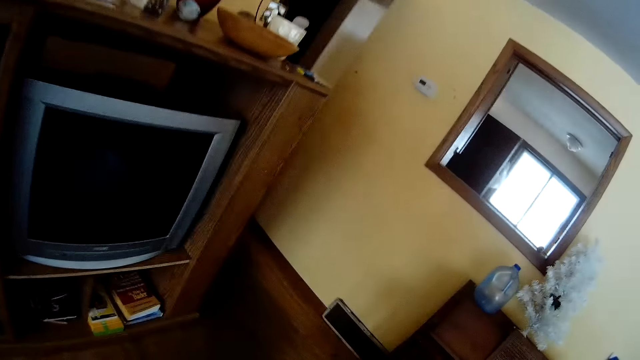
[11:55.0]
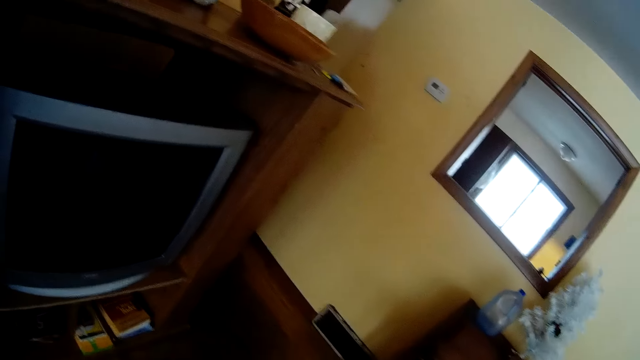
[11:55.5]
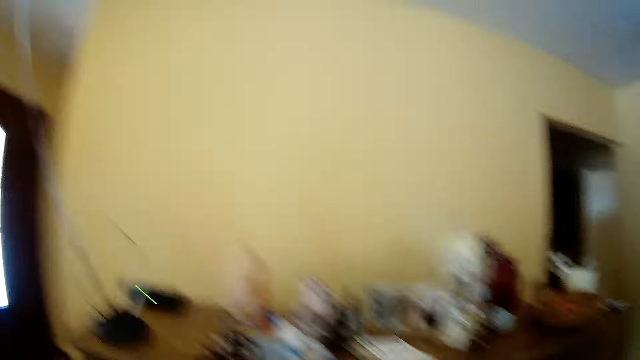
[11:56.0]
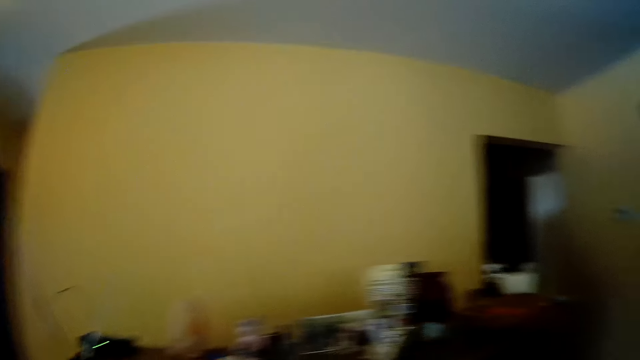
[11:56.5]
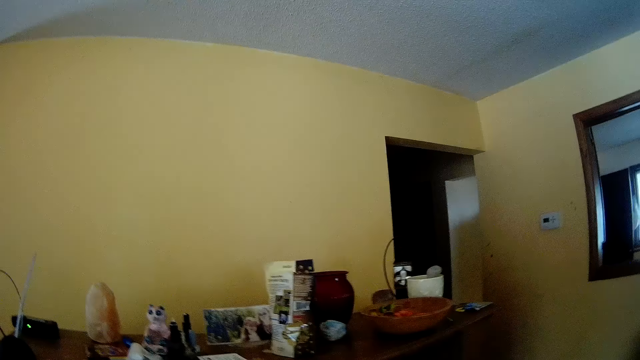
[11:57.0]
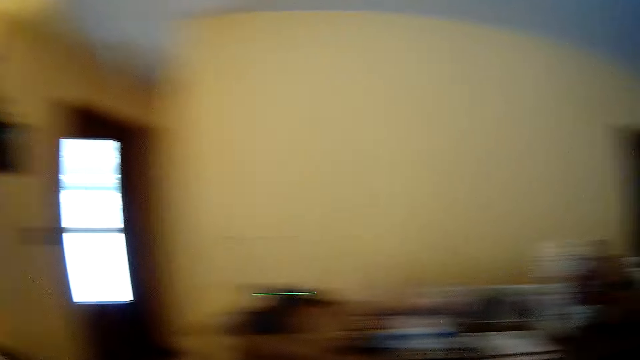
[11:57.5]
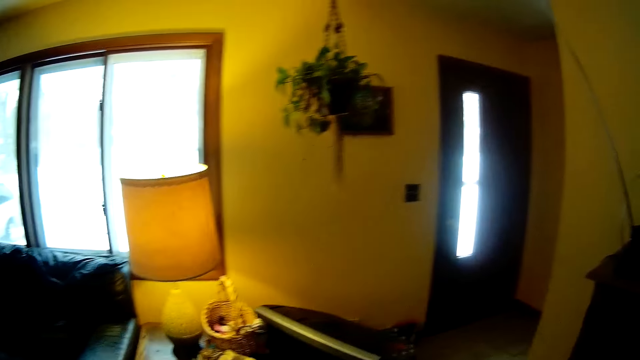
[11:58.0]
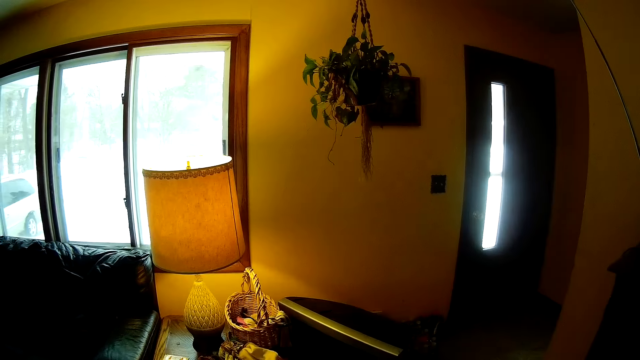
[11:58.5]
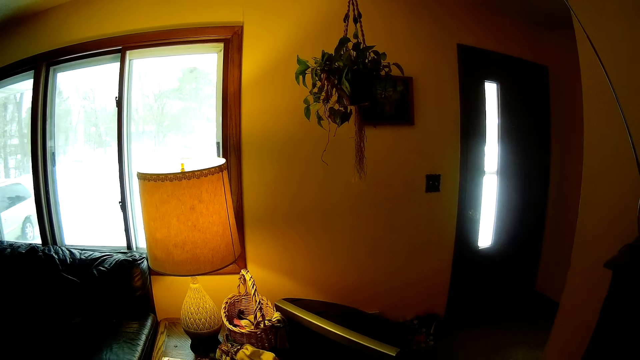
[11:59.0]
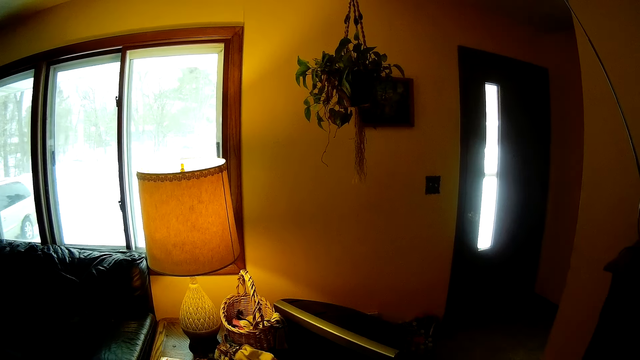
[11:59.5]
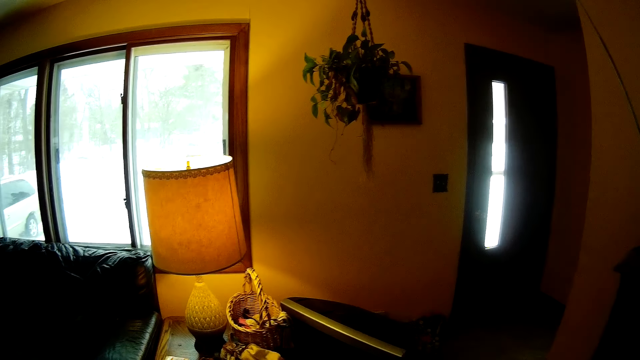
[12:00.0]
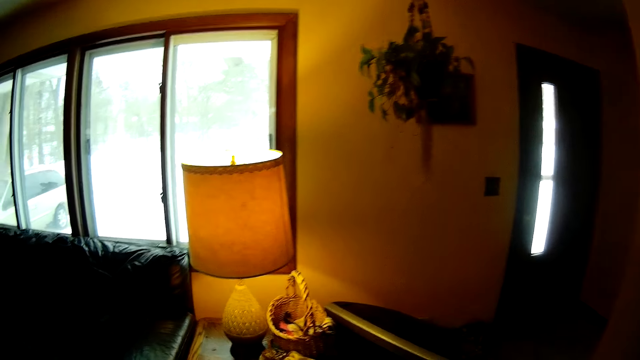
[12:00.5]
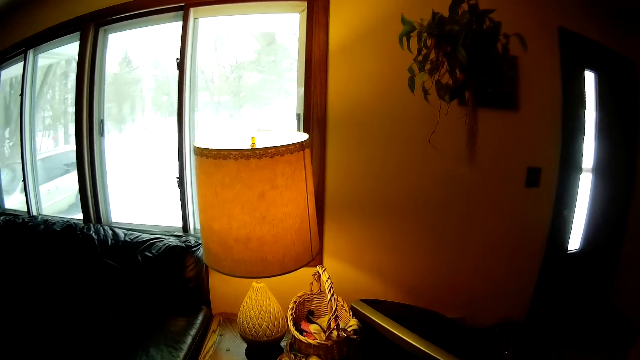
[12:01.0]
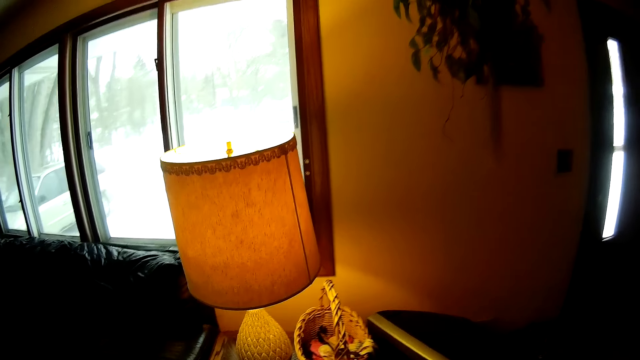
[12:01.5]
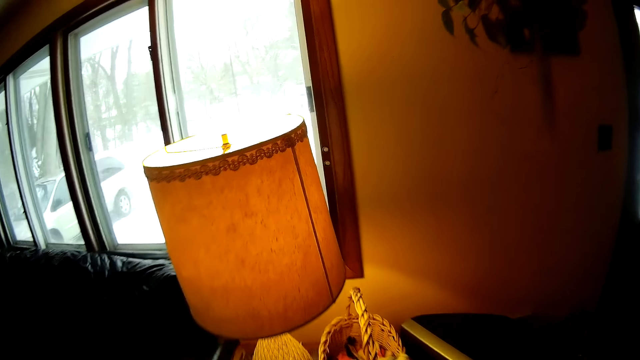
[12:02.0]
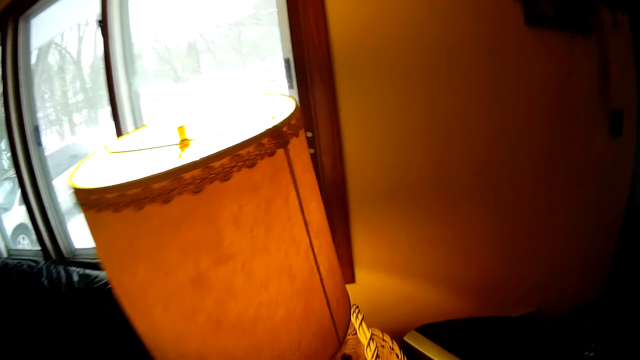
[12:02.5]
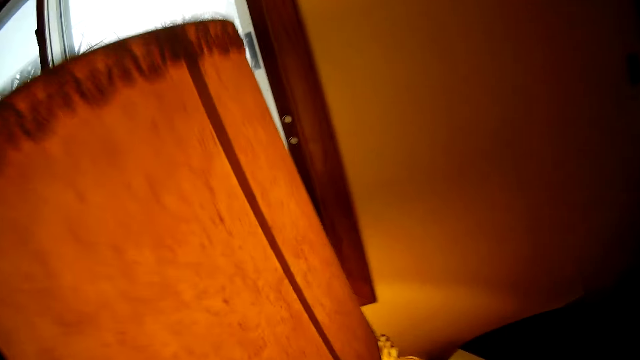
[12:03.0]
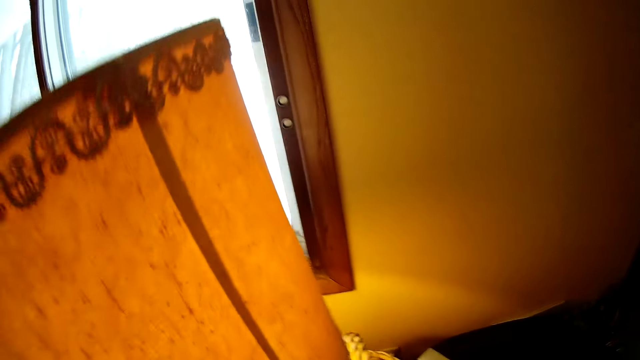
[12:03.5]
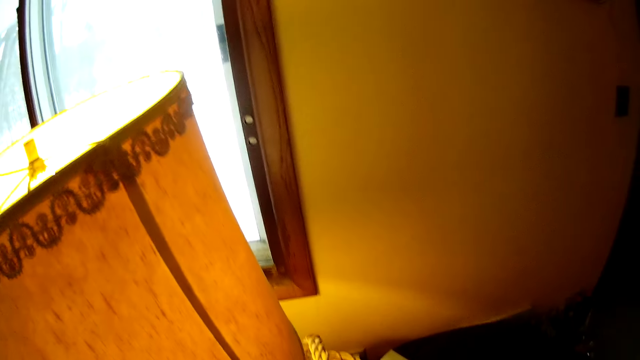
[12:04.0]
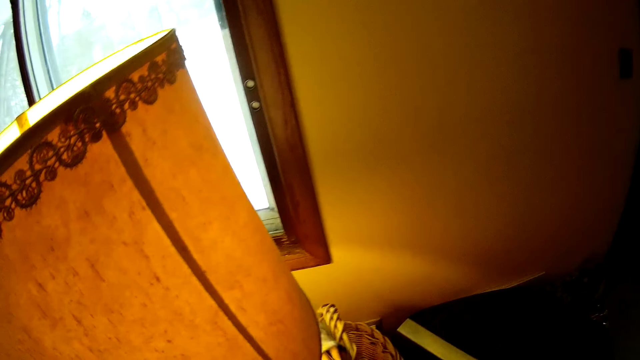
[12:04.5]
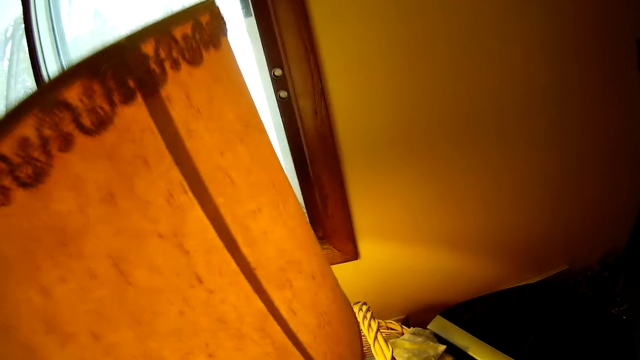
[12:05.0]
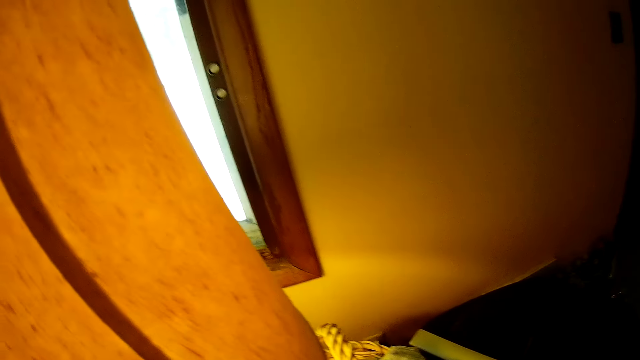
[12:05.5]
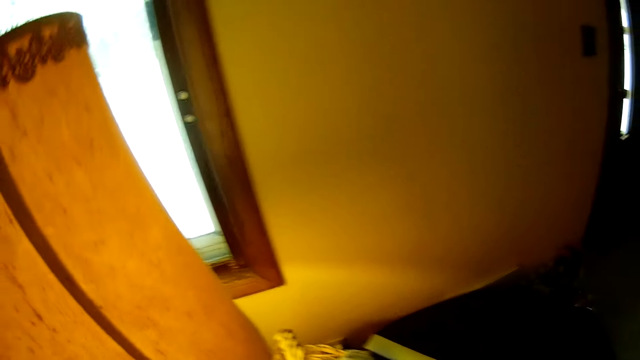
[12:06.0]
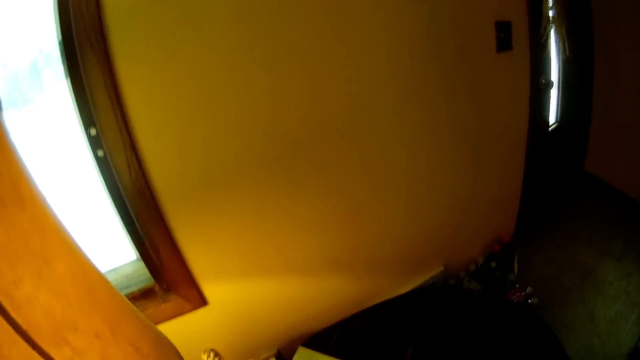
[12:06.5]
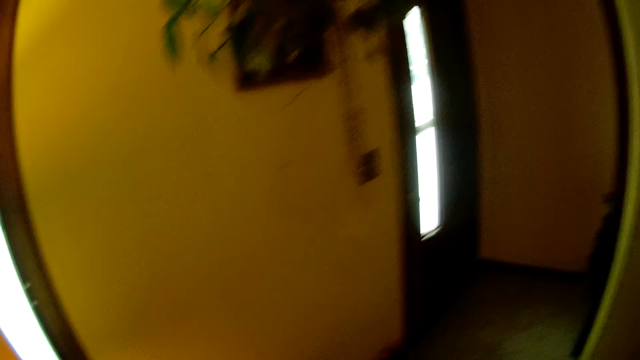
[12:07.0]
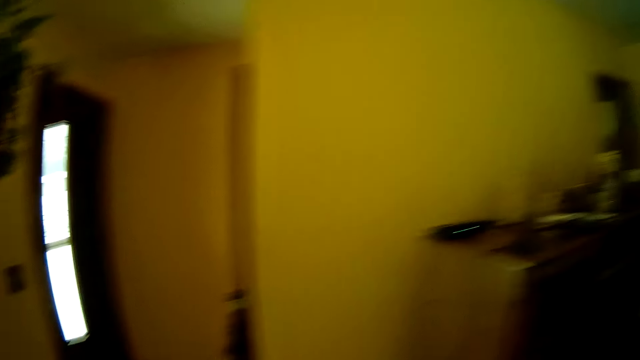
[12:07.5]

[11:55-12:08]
The camera wearer looks around the room. They move a hand in the basket.

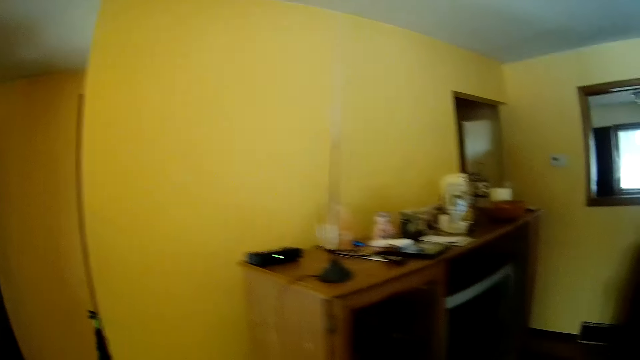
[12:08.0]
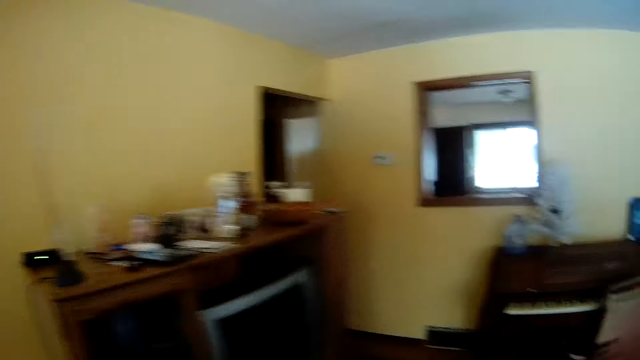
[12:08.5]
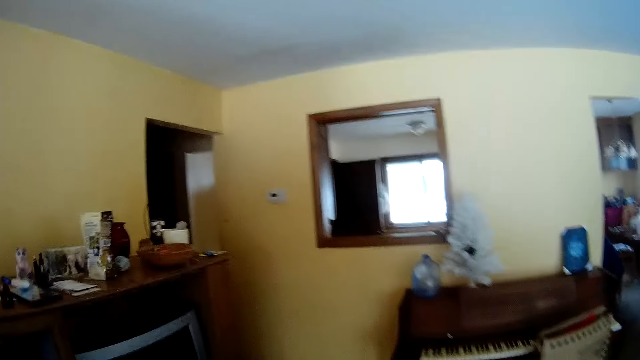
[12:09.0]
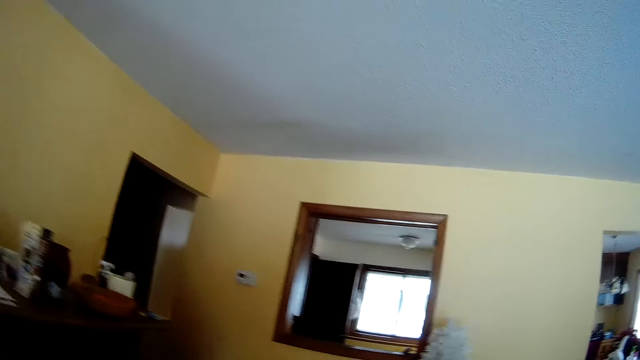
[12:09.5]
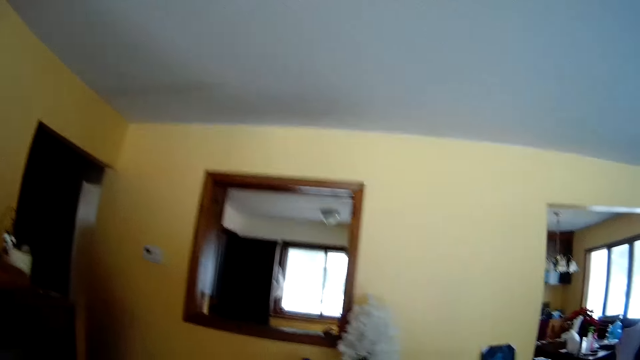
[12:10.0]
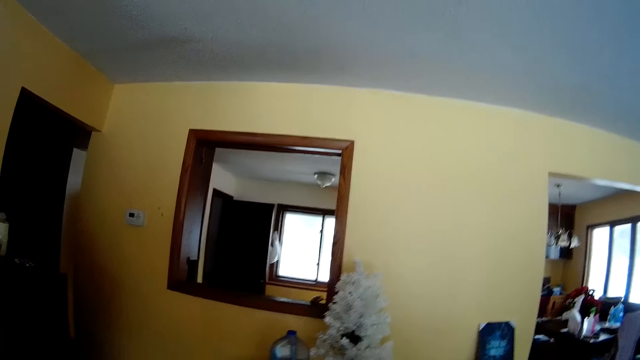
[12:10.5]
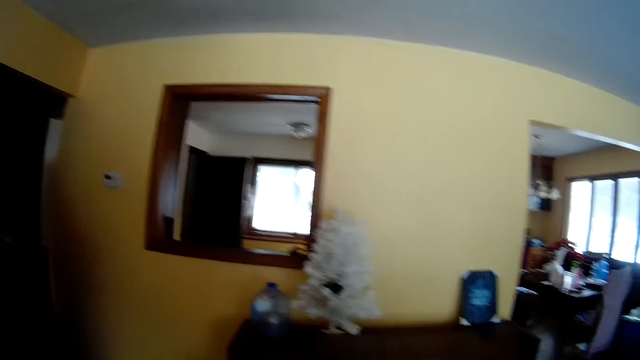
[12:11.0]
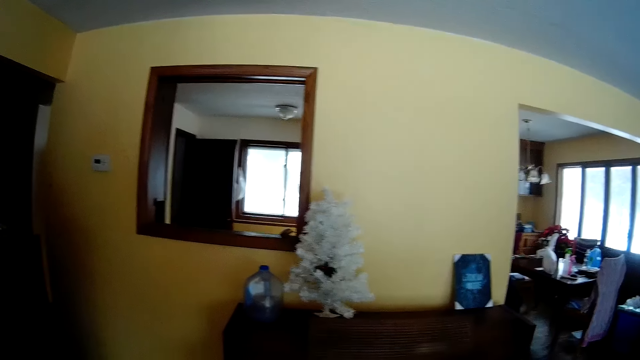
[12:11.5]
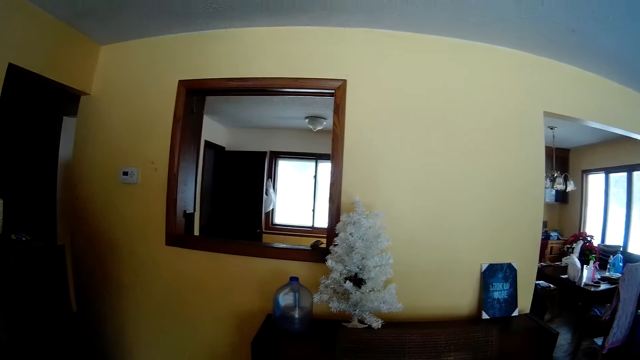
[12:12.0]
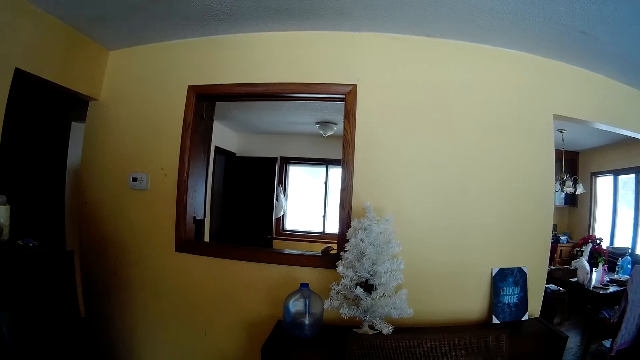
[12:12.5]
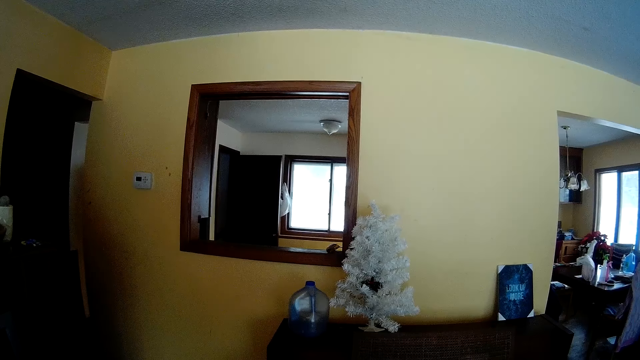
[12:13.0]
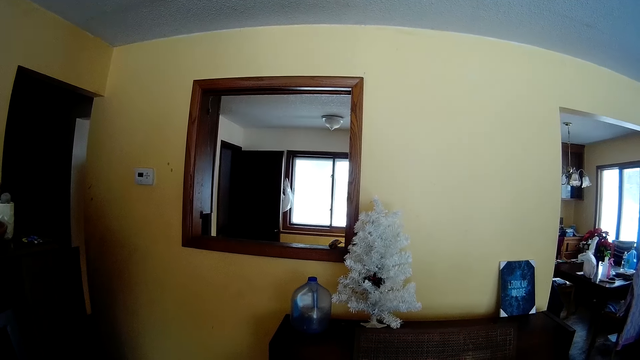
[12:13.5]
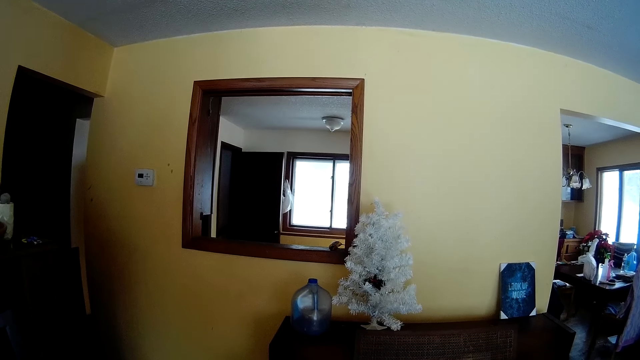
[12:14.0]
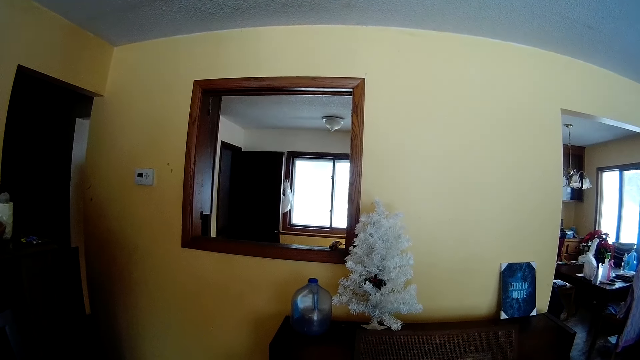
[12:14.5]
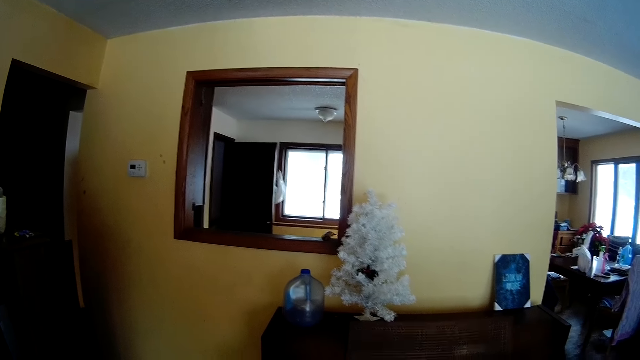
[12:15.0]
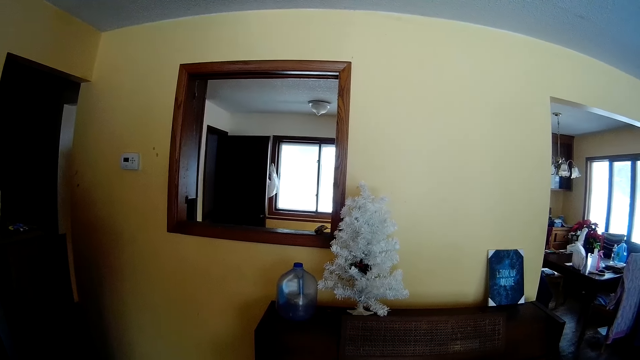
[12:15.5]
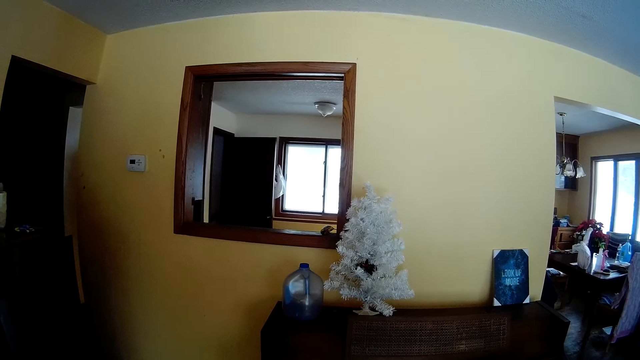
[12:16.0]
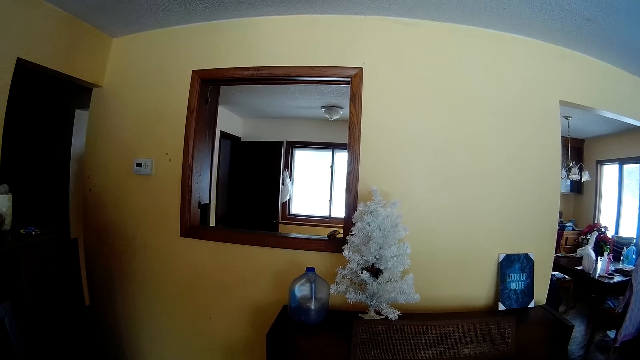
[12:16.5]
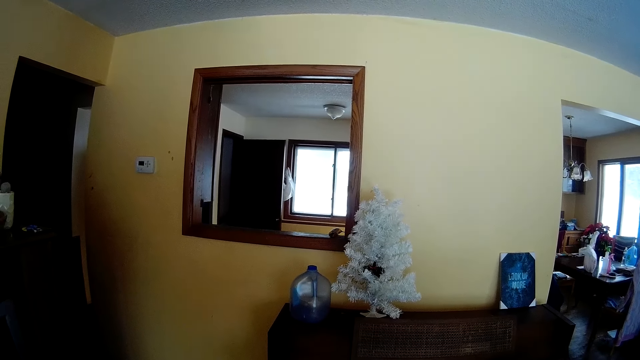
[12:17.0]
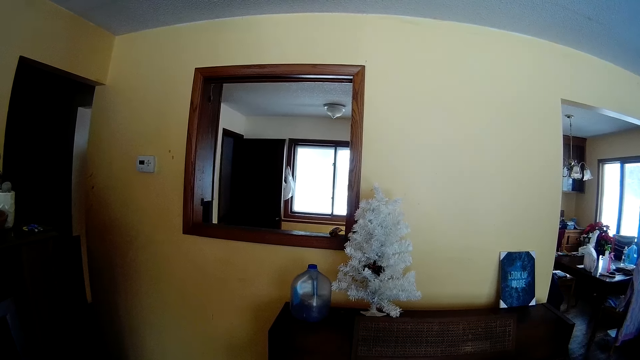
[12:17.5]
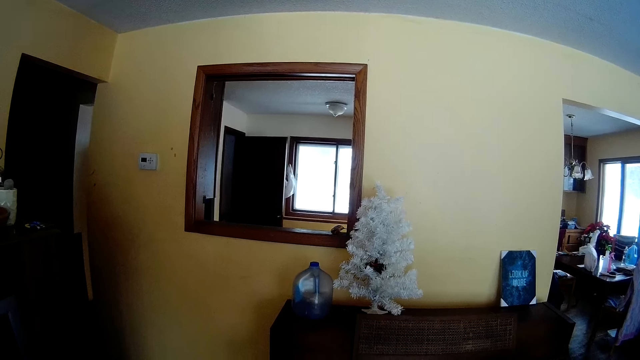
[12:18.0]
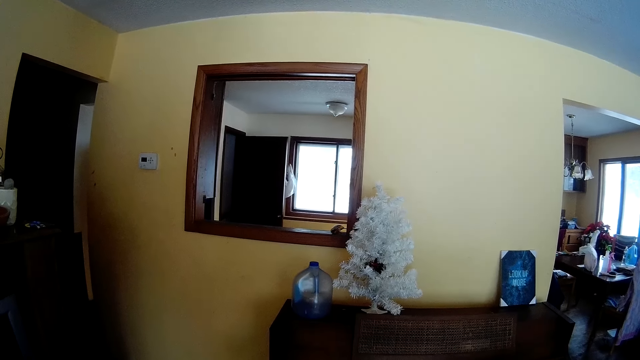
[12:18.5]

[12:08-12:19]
The camera wearer looks at the wall.
